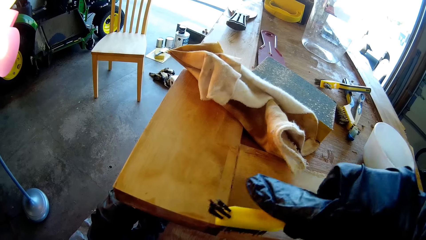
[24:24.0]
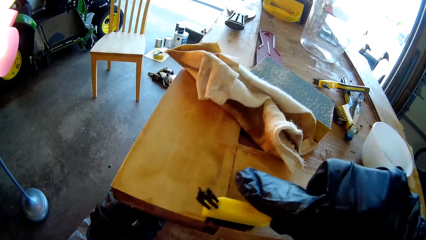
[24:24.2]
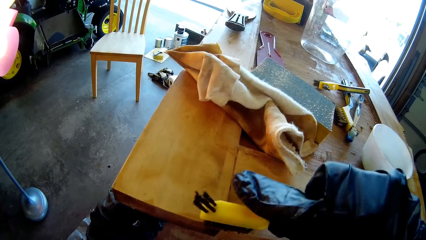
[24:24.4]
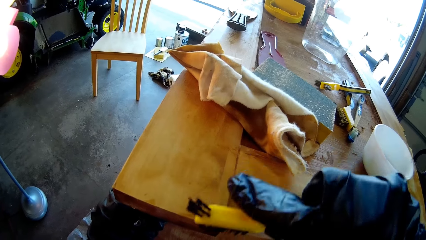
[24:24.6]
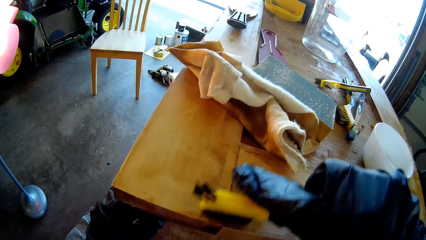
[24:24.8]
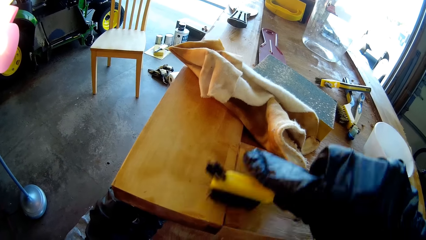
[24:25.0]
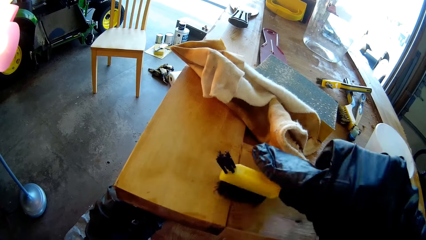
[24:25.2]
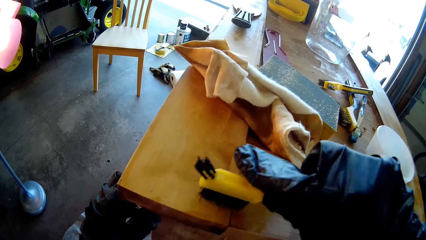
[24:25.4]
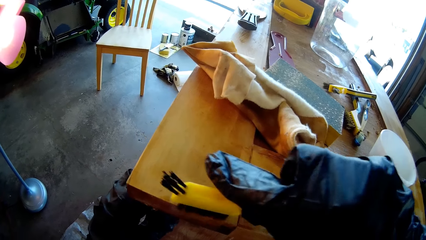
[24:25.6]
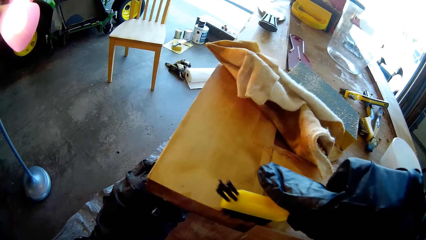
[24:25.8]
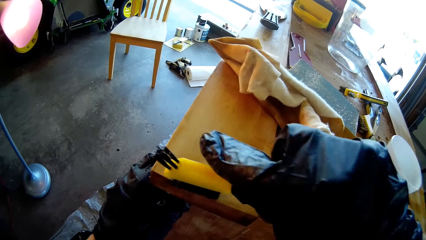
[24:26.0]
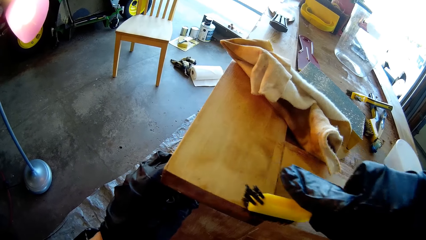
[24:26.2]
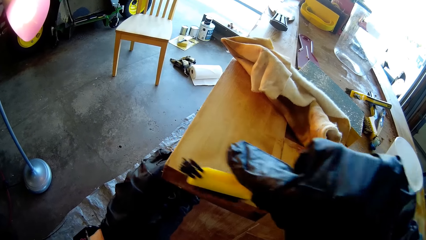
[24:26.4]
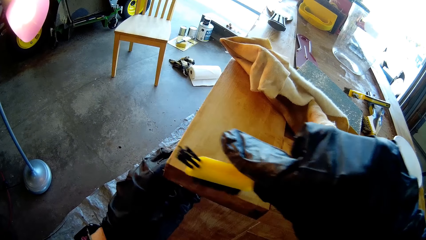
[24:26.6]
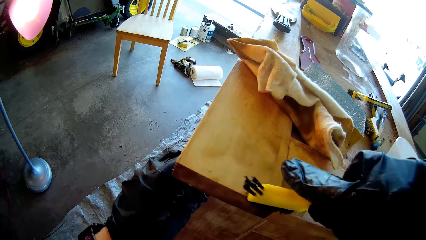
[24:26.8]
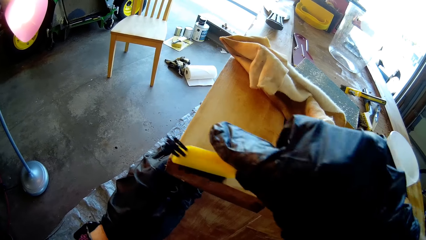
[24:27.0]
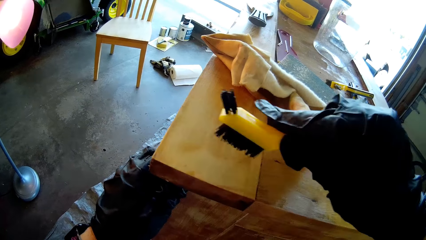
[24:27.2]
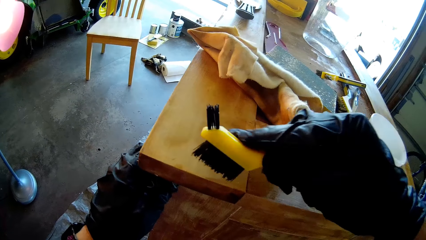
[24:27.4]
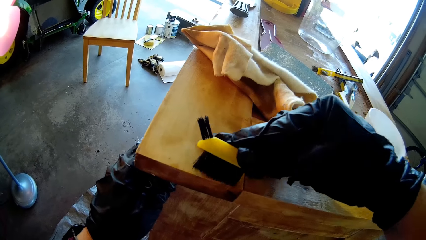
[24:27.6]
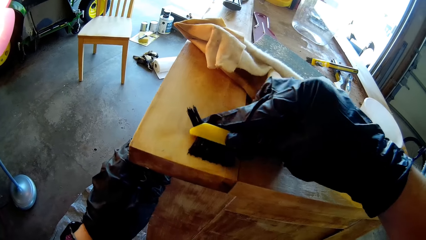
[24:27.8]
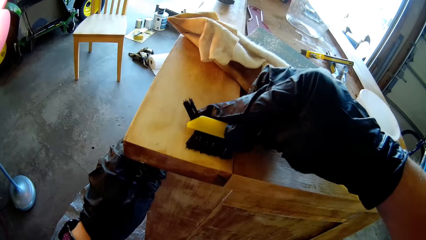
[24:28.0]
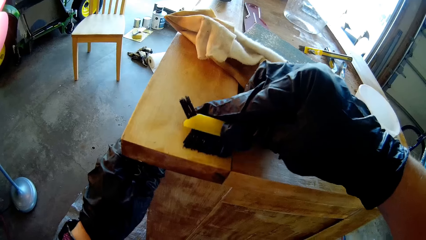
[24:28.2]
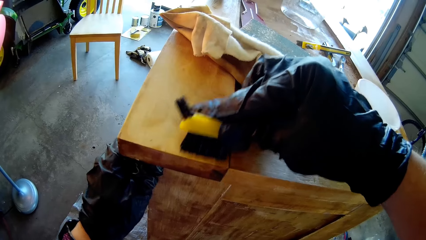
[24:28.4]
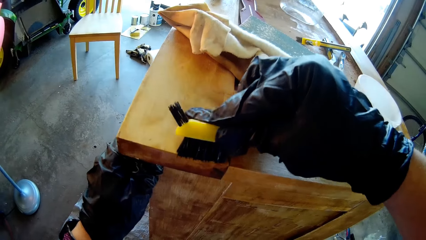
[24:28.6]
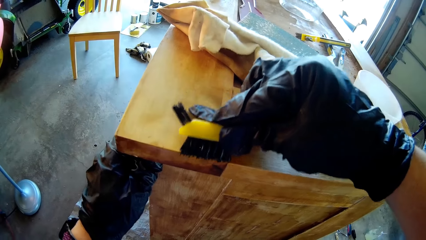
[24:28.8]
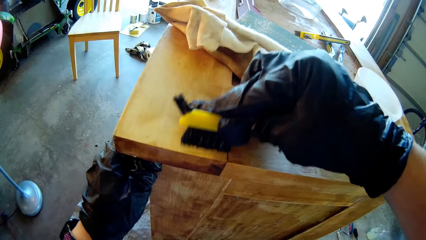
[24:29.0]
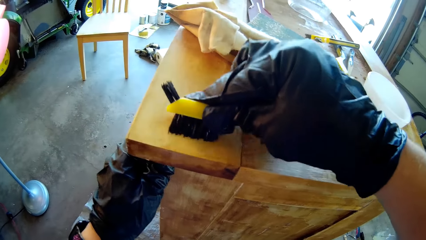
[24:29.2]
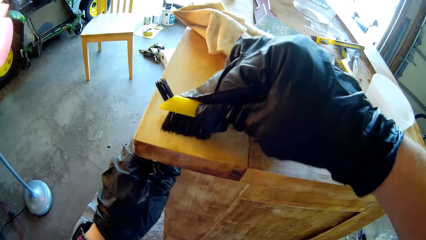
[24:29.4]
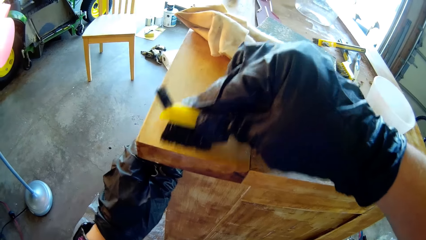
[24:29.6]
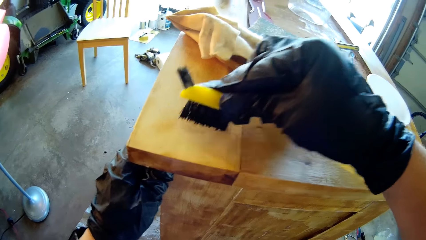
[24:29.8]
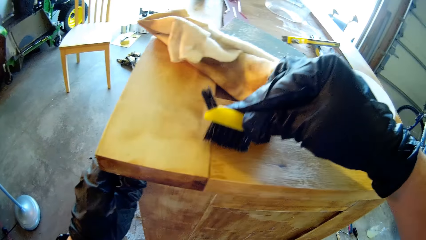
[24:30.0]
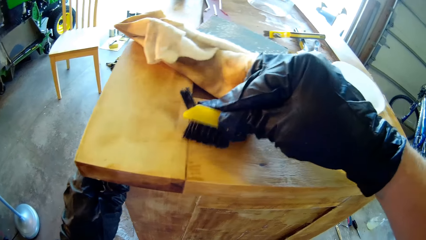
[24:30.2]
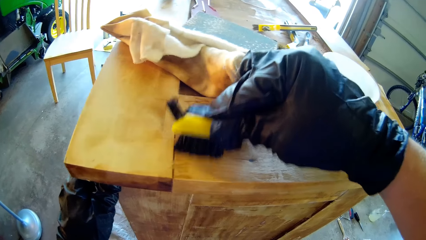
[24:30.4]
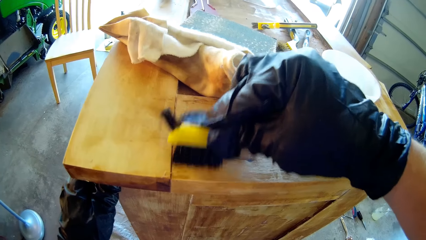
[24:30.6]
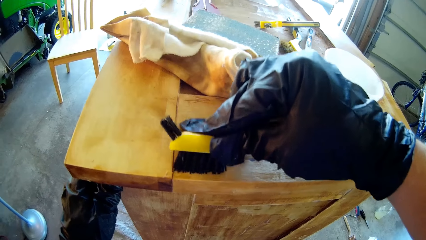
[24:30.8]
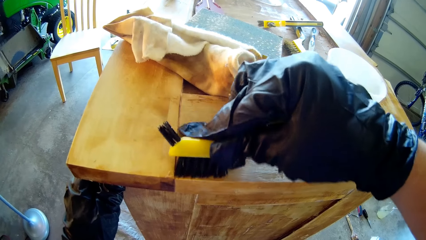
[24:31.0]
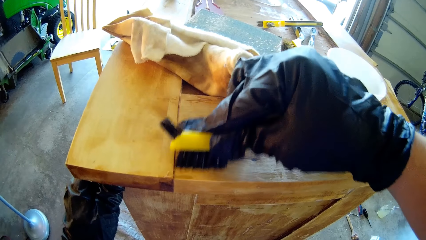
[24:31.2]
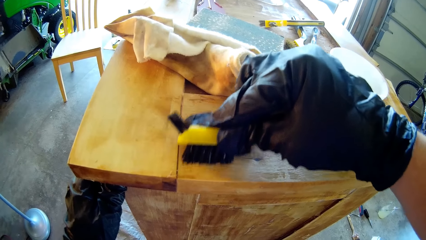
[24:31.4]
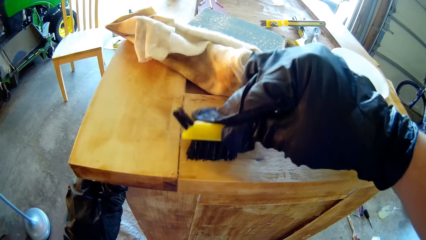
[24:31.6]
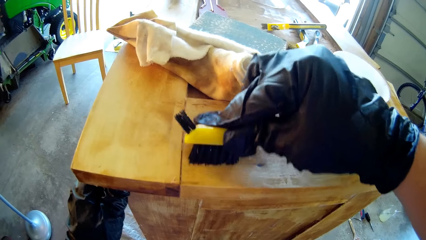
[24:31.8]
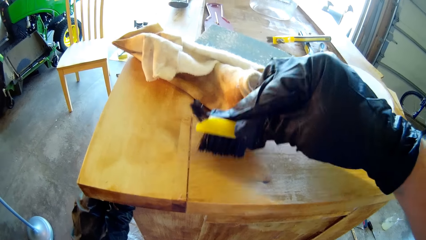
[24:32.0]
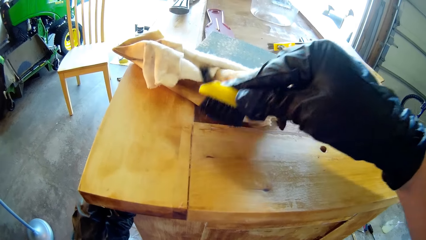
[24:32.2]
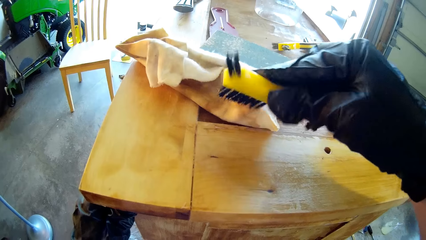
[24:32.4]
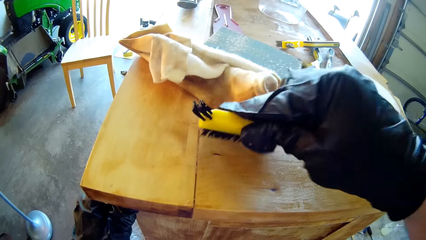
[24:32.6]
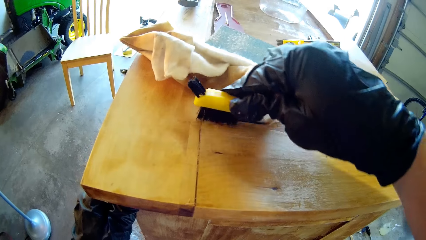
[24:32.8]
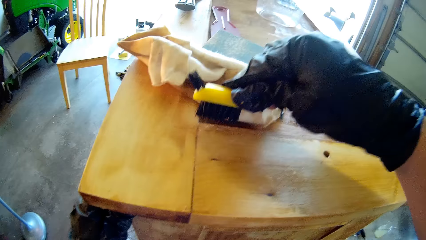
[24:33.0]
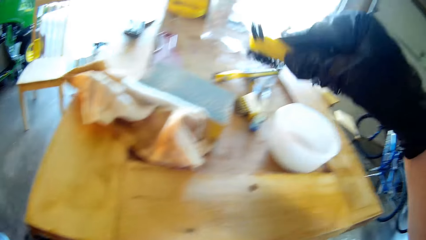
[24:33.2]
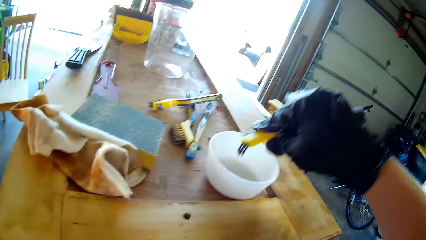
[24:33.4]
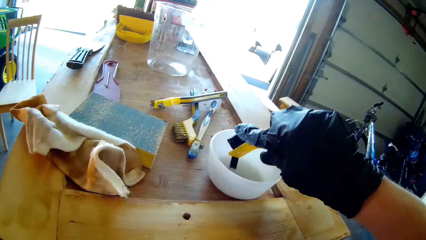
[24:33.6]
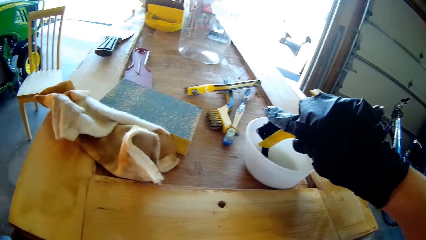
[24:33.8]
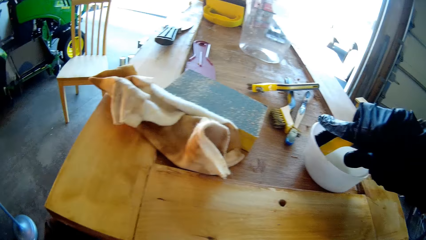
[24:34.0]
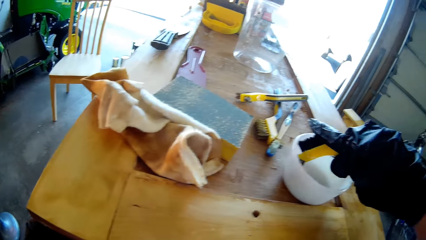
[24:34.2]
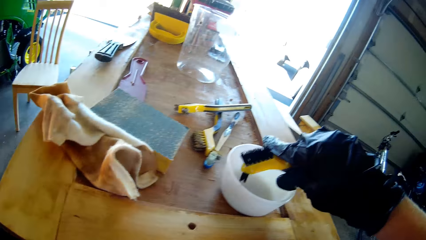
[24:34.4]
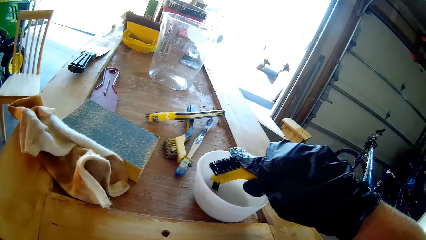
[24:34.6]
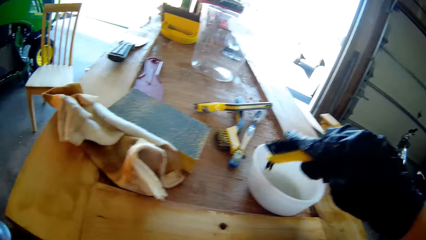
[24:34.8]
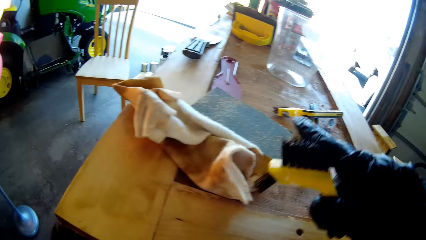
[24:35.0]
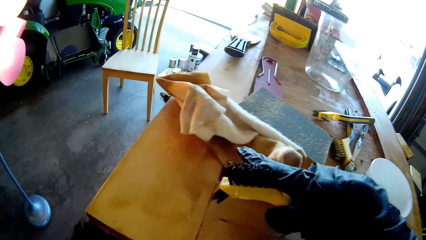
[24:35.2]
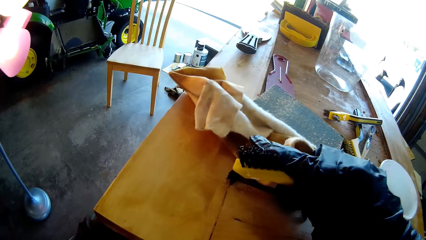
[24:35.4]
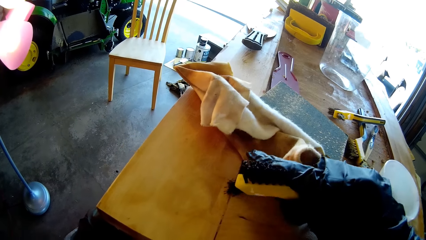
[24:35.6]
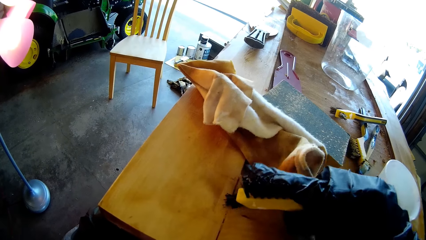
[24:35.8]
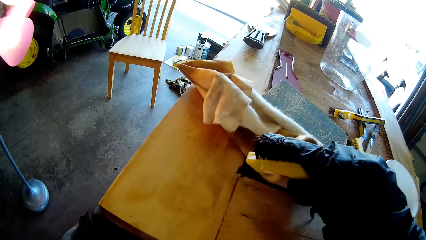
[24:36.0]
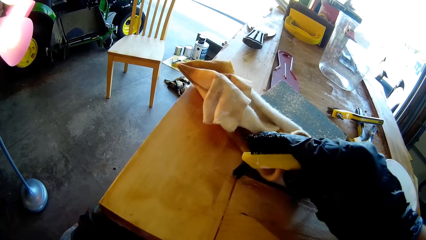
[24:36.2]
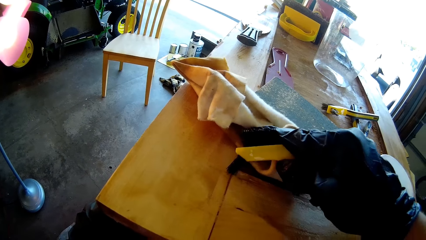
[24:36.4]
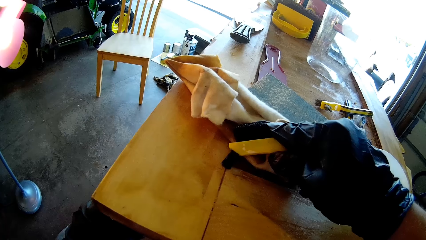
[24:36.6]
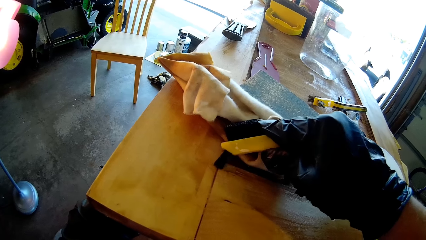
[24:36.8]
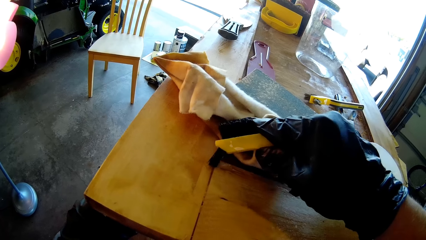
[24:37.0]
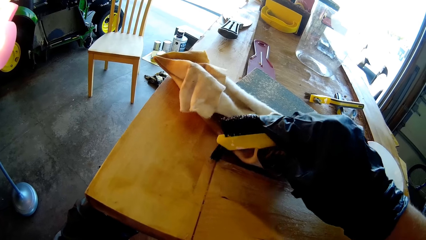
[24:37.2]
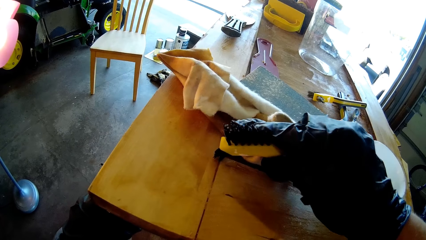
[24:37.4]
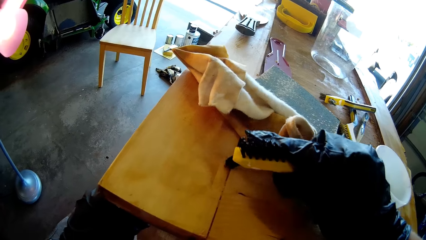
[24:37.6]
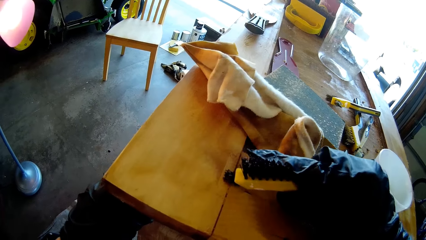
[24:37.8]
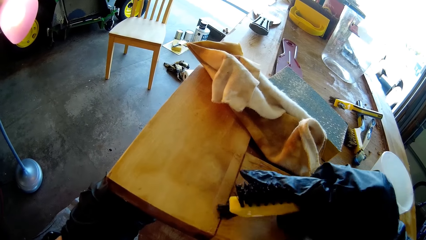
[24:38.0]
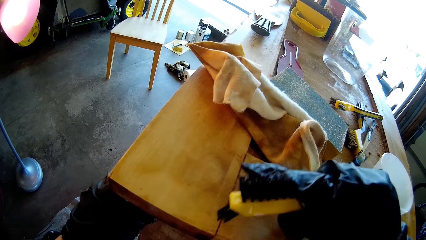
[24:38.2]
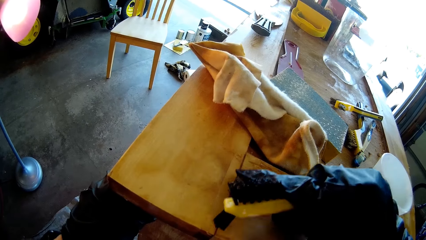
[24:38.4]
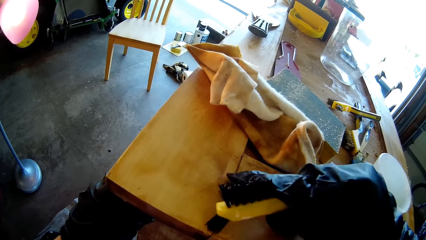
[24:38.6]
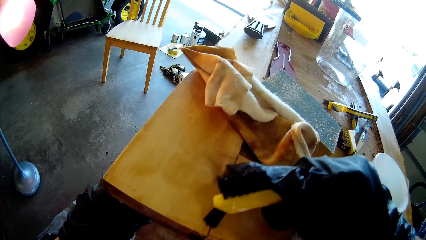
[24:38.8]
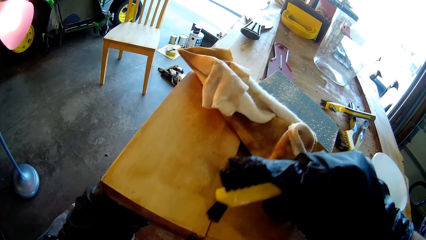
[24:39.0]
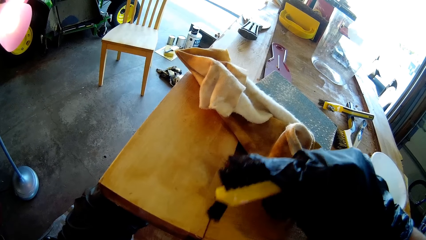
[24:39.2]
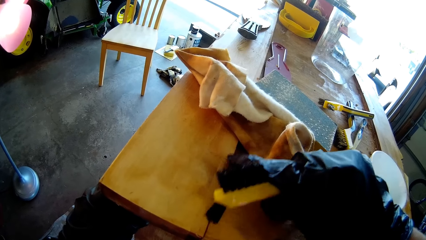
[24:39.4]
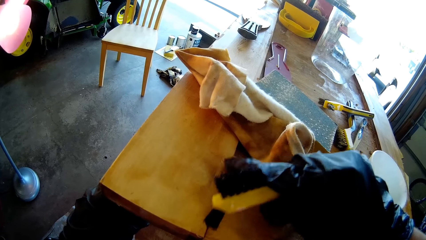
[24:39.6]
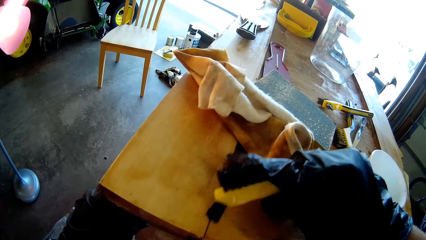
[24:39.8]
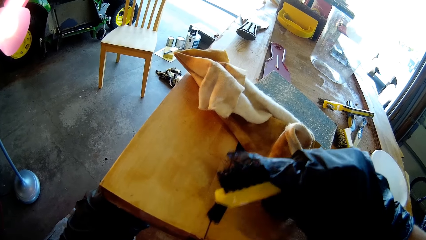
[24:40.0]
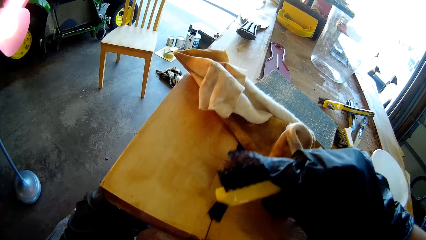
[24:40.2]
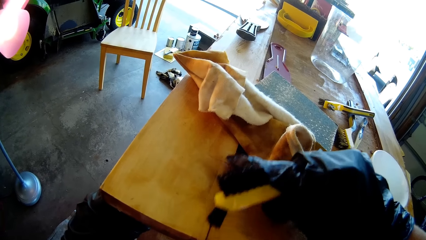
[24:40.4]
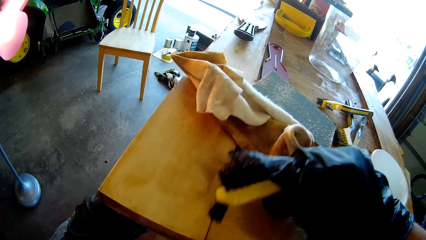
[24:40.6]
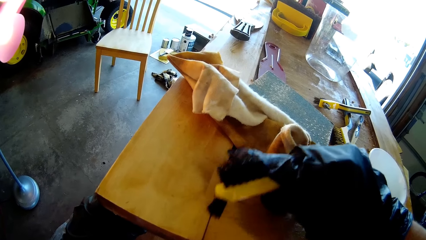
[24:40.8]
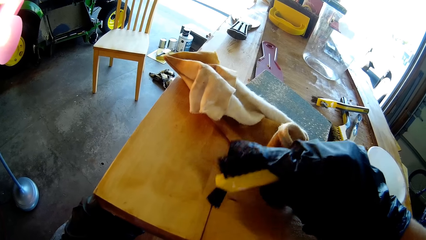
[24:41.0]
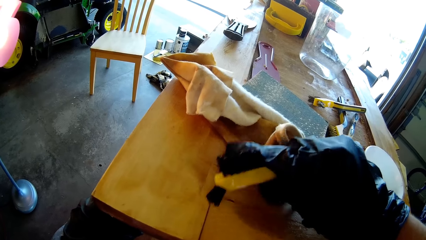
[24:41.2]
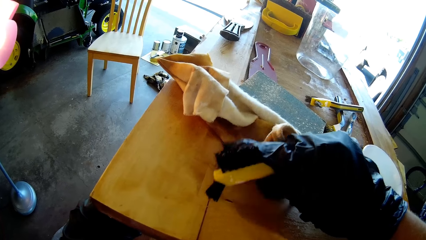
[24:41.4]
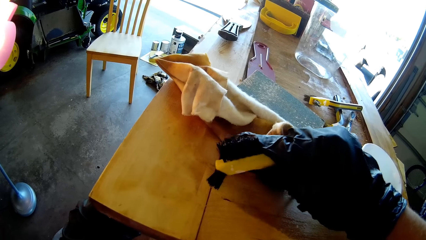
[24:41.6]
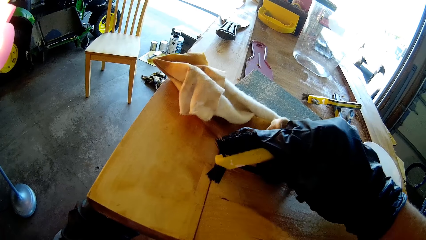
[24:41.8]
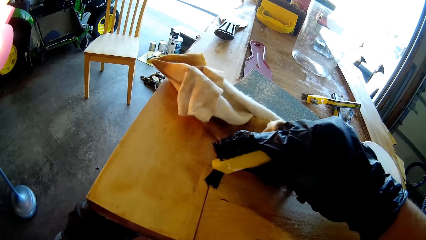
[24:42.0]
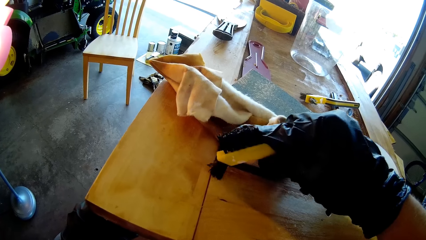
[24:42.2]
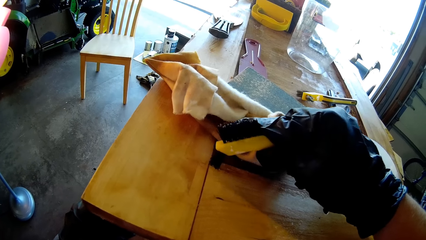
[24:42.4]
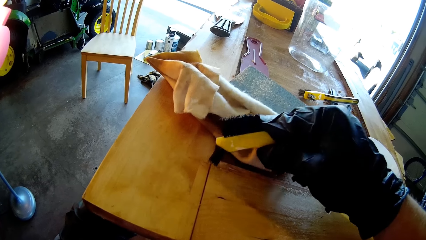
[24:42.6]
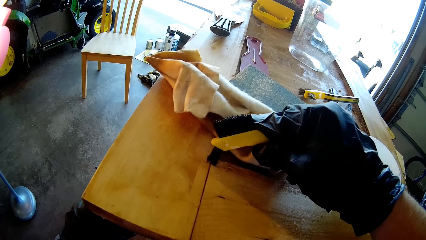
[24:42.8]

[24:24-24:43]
The camera wearer brushes the wood with a brush. They dip the brush in the bowl. They brush the wood crevice.
